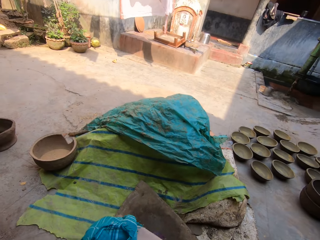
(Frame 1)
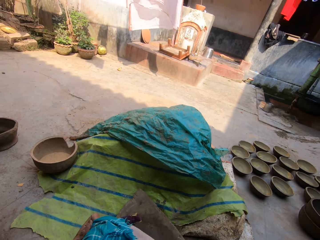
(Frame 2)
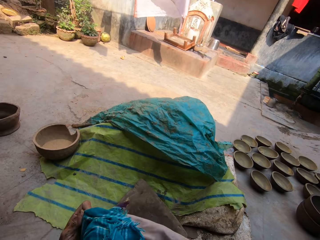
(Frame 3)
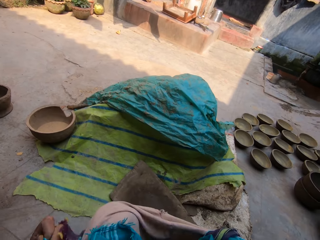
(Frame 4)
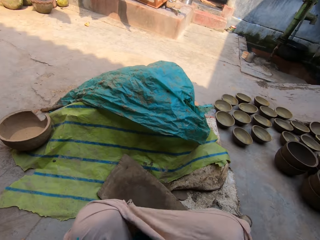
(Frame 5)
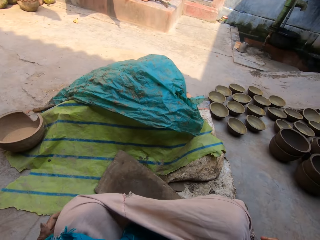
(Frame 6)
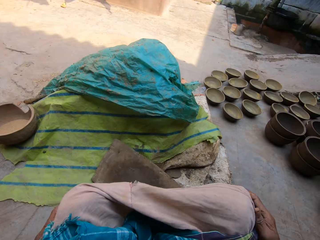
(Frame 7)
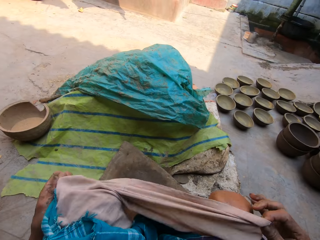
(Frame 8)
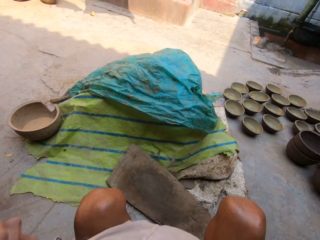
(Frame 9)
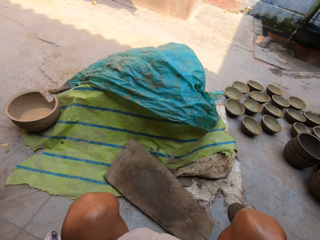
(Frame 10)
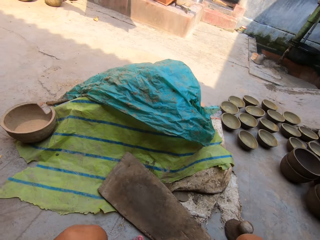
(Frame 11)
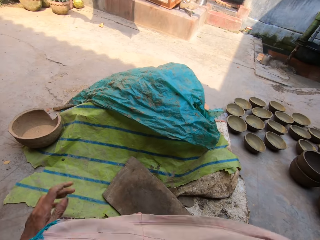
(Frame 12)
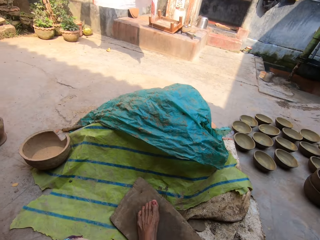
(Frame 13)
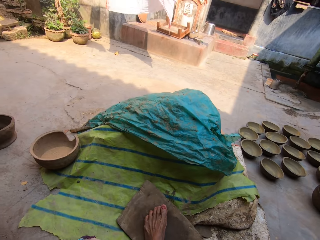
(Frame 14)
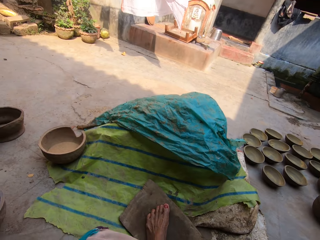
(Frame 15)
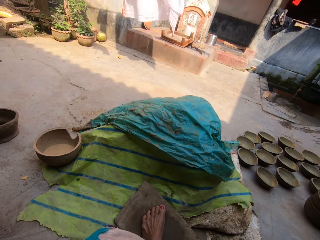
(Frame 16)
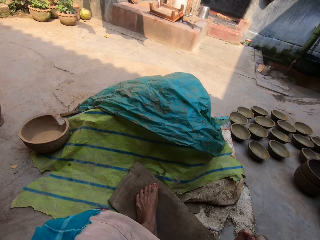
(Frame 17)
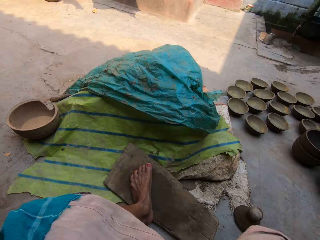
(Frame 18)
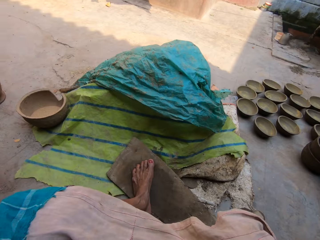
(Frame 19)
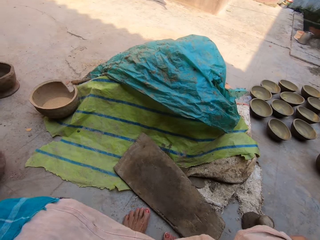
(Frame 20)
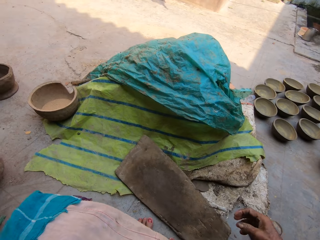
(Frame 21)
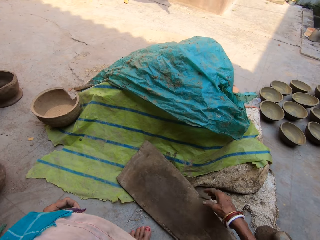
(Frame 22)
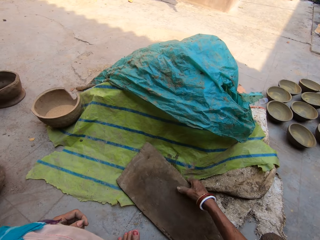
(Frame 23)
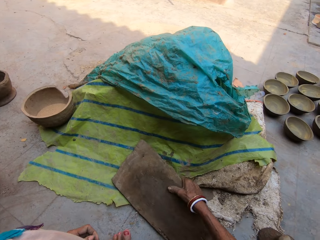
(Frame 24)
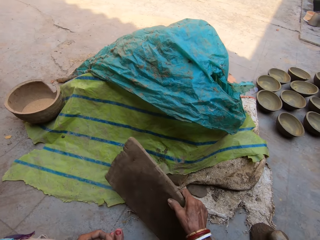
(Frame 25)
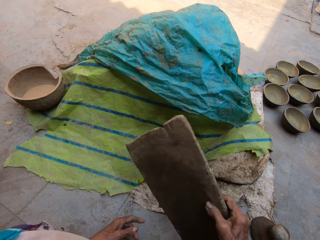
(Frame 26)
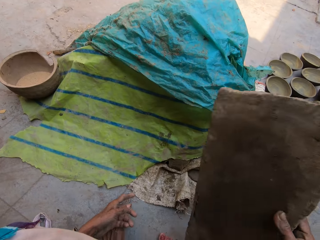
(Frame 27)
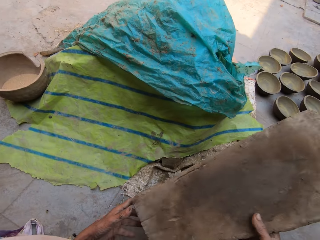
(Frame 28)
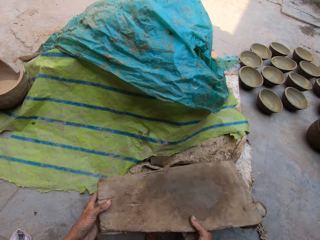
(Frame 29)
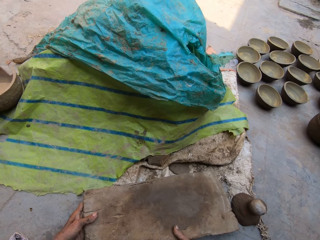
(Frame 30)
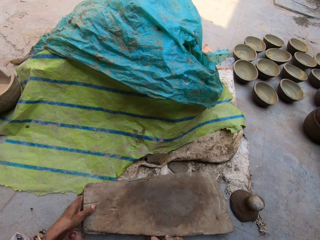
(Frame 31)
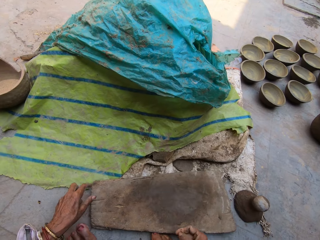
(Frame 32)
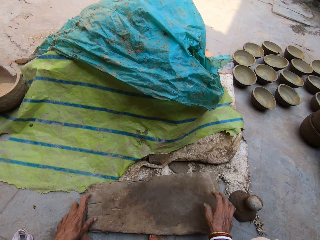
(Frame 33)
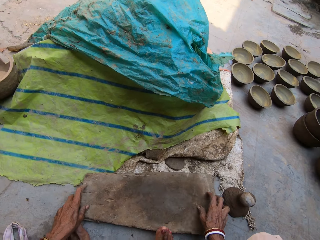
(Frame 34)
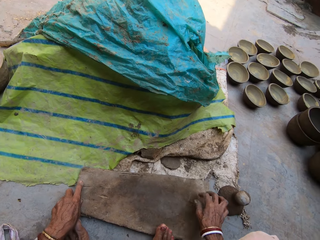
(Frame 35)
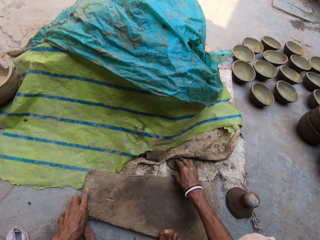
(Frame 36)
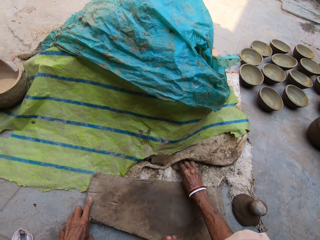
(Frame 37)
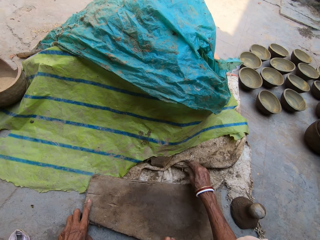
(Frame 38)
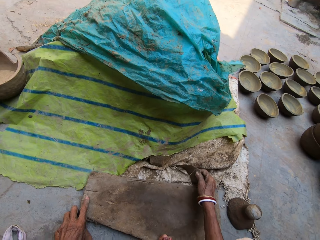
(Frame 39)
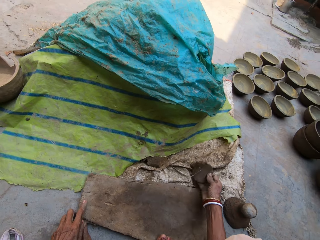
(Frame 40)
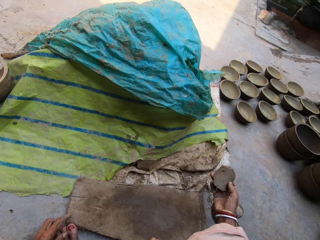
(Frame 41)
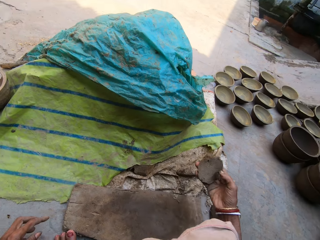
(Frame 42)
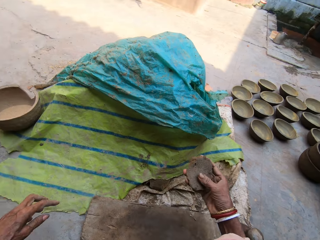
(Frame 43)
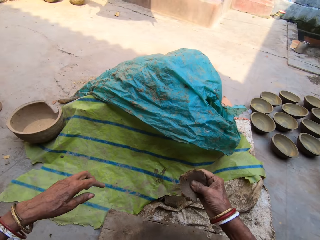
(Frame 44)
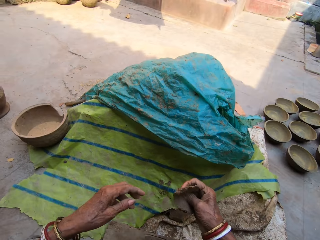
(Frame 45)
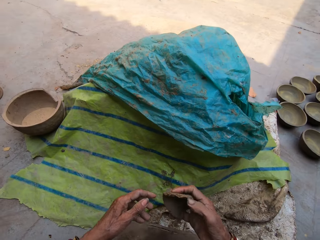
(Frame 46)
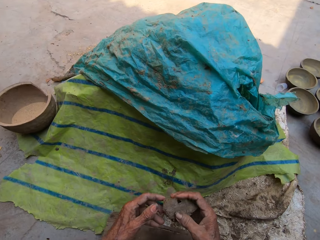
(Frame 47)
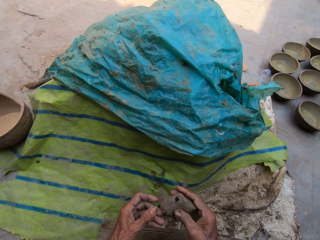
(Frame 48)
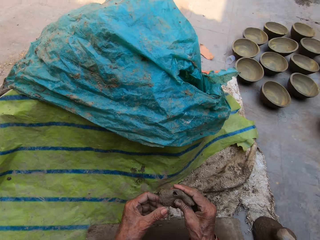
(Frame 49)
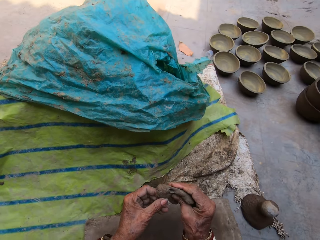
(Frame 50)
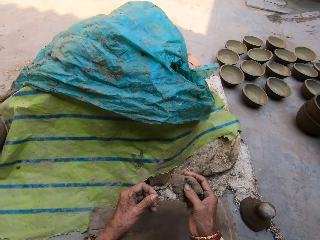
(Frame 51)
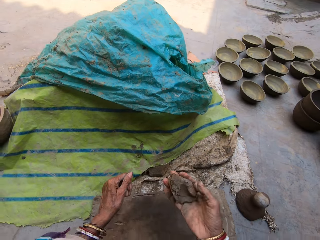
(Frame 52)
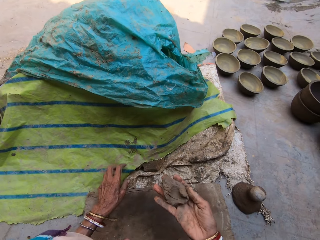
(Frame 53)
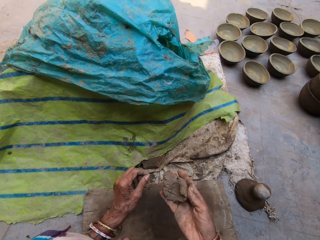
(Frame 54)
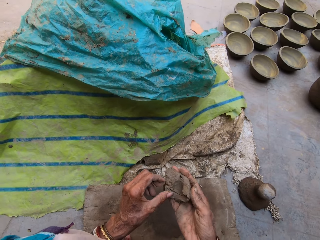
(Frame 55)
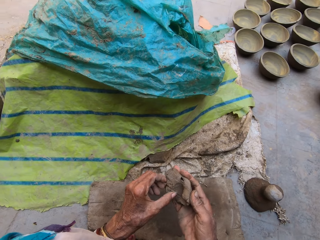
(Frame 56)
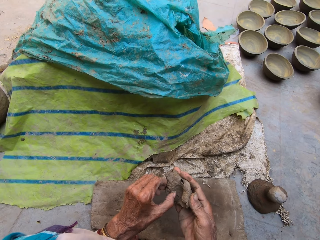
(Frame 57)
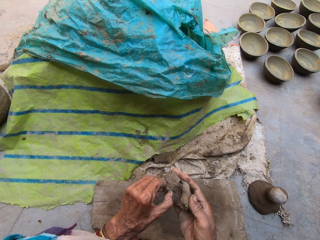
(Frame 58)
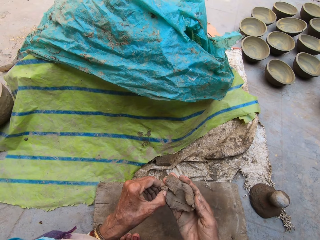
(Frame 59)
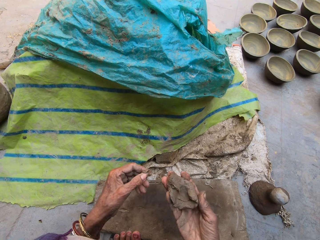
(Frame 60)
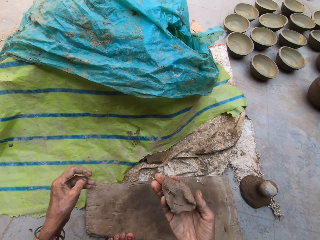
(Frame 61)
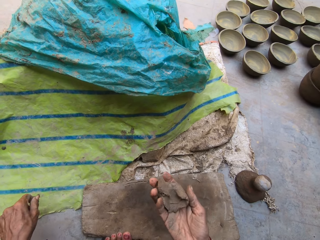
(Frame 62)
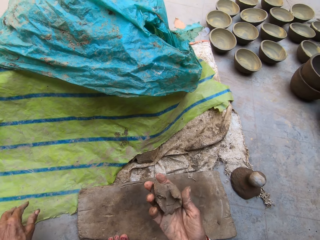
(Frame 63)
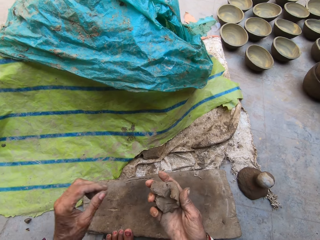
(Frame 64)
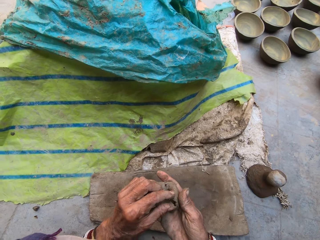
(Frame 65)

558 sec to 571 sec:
The camera wearer unfolds her cloth. She looks around. She adjusts the shawl. She steps on the board. She picks up the wood on the ground. She puts the wood on the ground. She picks up the clay from the ground with her left hand. She molds the clay. She cuts the clay with her left hand.

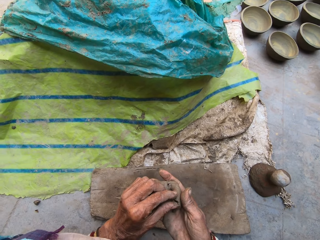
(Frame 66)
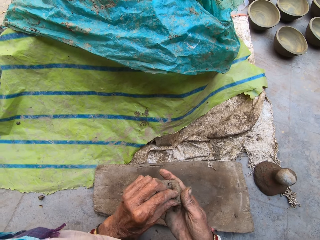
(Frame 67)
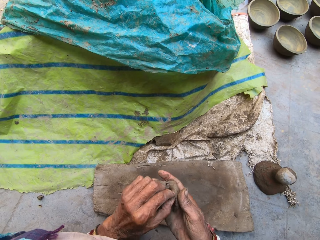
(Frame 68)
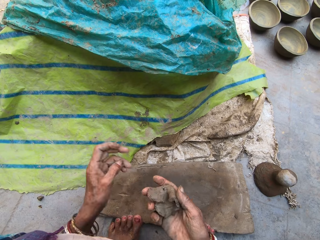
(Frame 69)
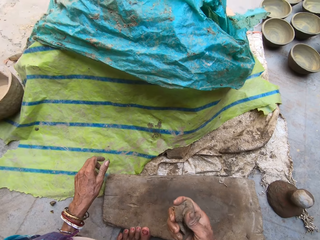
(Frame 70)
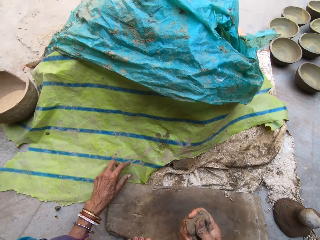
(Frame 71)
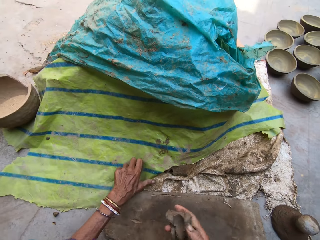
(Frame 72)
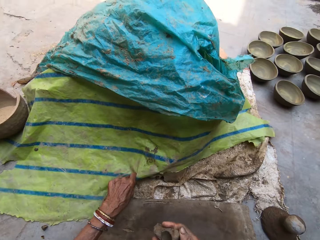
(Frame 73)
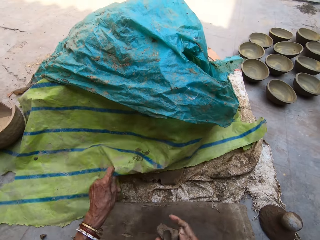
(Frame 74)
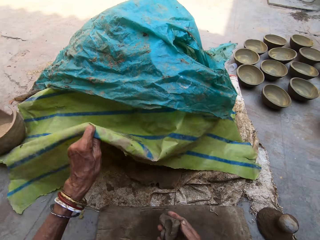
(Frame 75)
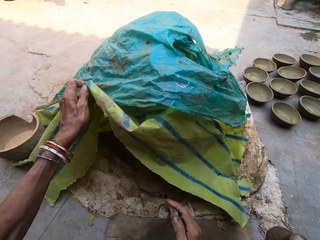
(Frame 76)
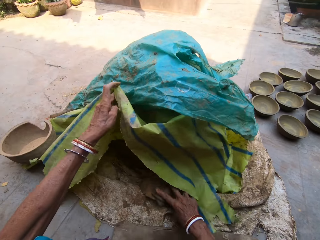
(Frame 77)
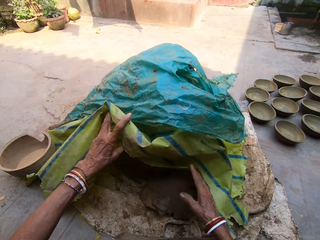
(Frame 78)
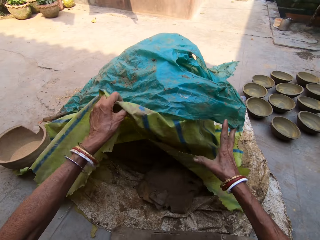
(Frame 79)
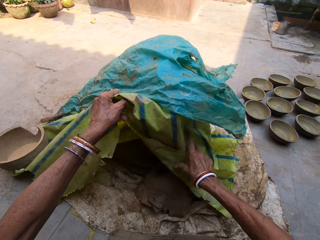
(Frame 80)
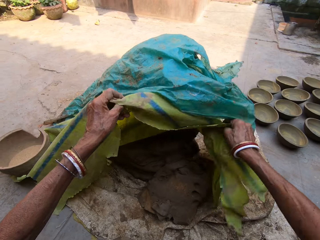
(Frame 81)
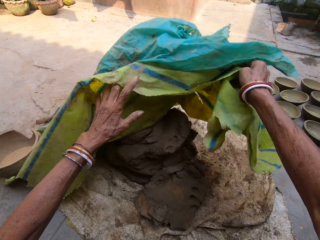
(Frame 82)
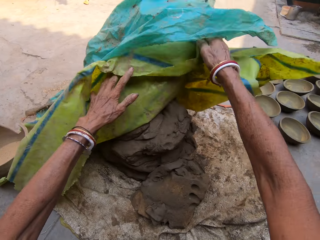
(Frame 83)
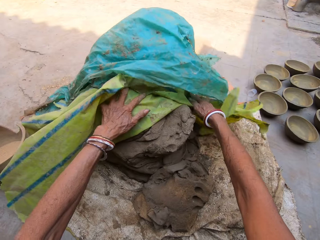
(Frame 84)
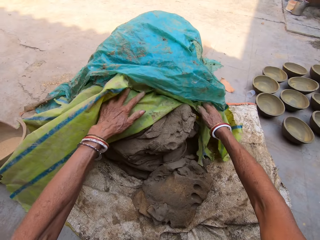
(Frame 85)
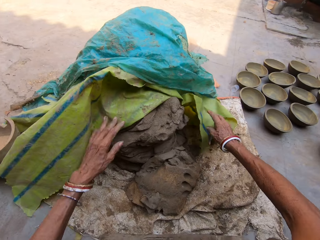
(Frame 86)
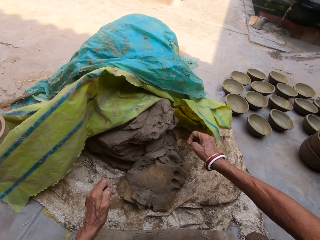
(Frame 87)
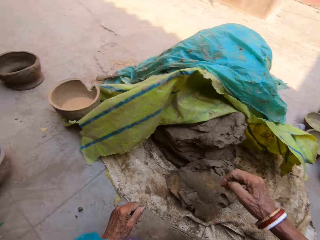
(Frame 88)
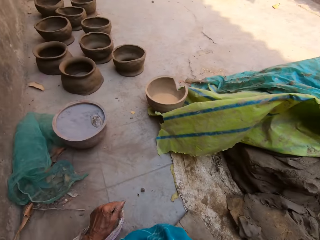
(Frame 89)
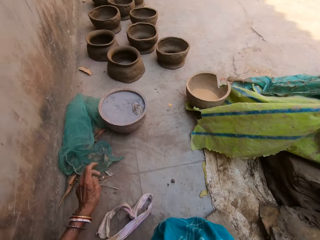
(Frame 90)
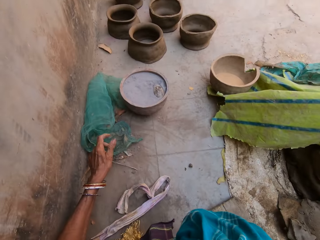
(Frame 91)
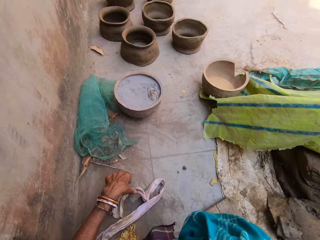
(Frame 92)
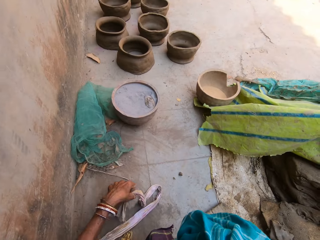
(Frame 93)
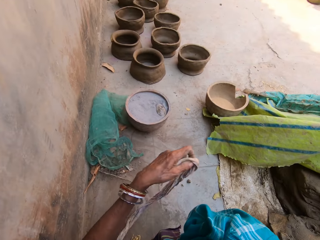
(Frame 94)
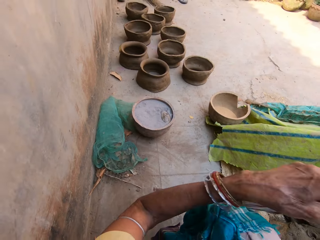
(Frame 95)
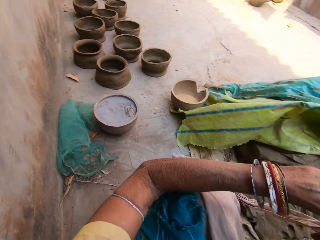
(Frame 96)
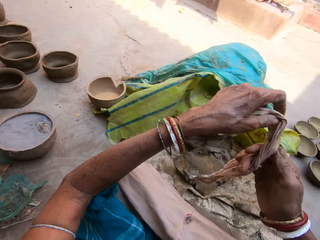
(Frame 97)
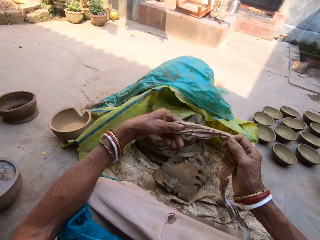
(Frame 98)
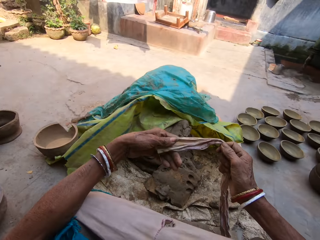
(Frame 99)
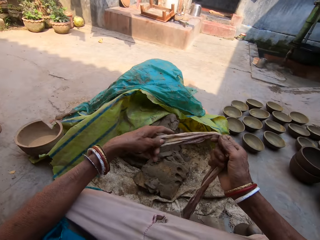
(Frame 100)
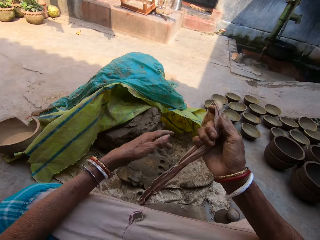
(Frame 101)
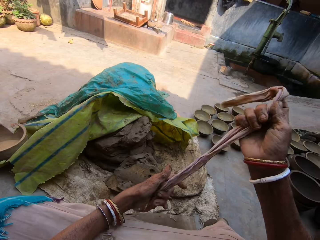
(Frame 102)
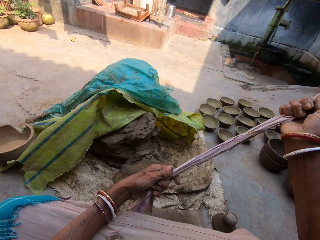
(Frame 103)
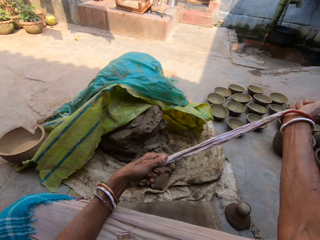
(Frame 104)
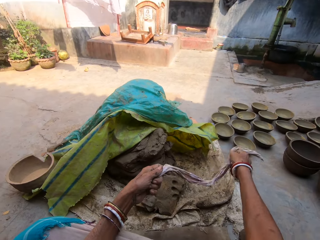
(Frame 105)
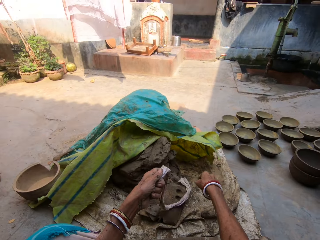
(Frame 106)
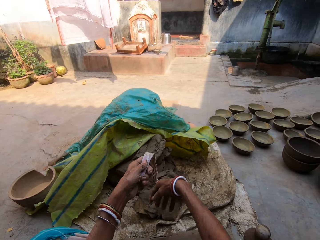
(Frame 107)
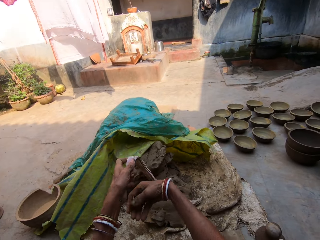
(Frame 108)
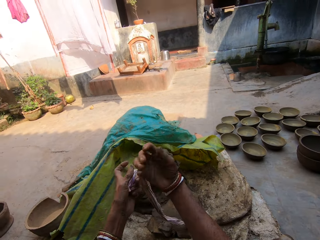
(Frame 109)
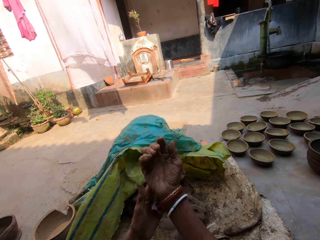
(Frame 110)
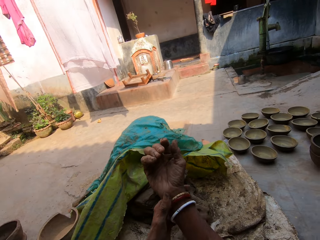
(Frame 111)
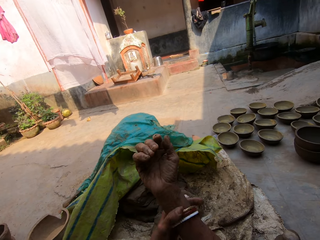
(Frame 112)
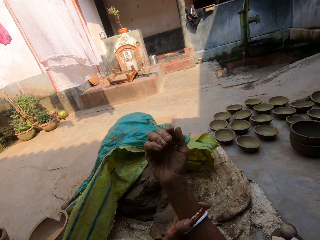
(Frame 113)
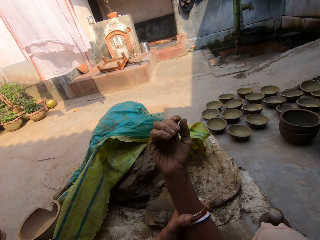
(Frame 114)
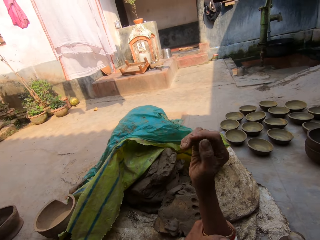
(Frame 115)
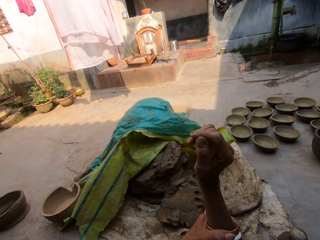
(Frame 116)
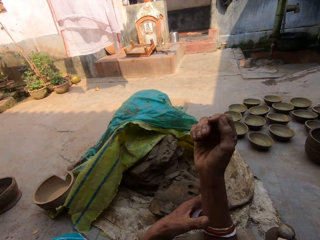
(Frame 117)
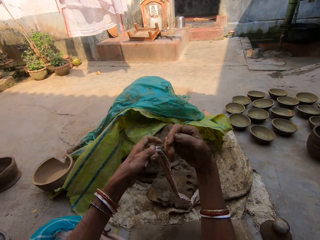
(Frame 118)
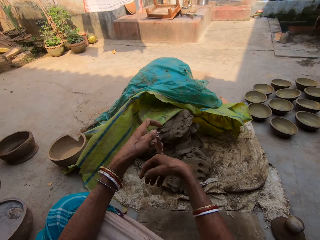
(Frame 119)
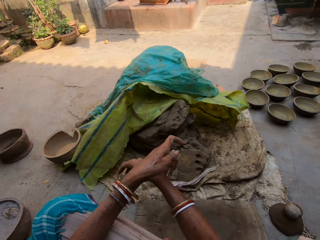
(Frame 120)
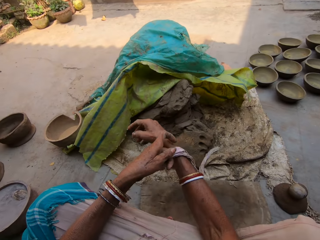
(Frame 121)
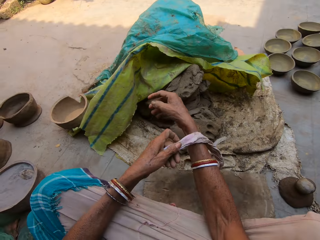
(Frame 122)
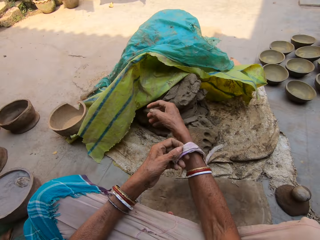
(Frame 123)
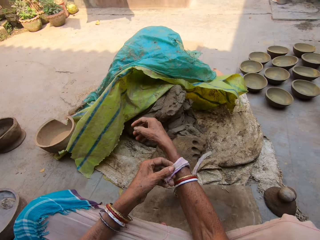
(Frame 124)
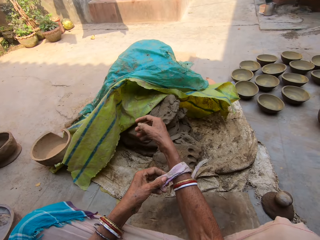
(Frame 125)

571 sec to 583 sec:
The camera wearer opens the sack with her left hand and uncovers the clay. She picks up the piece of cloth on the floor. She adjusts the piece of cloth with her hands. She touches the right hand using the left hand. She moves the bangles on her hands.
